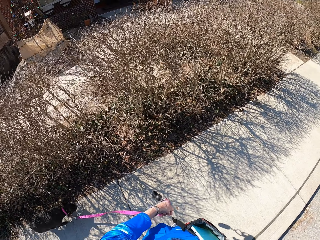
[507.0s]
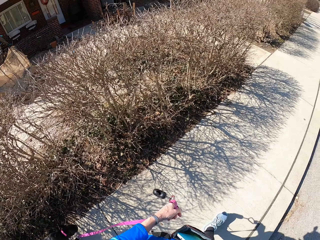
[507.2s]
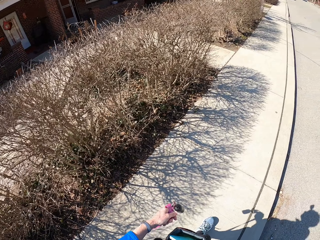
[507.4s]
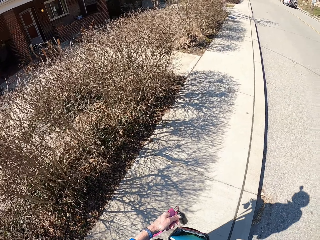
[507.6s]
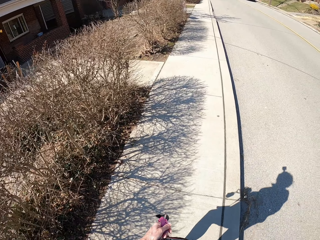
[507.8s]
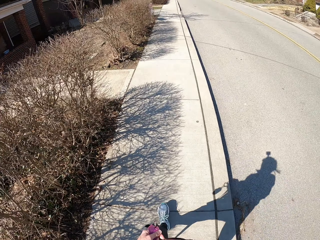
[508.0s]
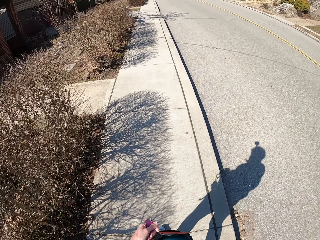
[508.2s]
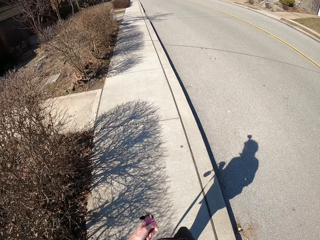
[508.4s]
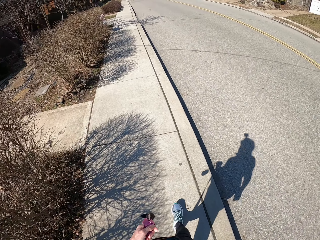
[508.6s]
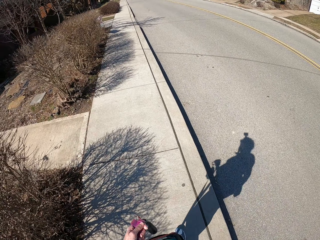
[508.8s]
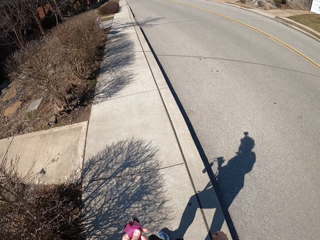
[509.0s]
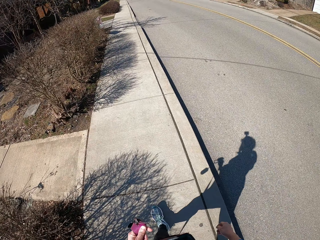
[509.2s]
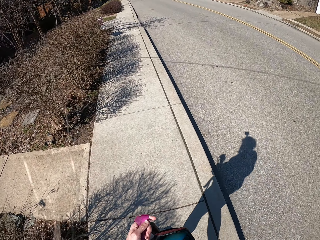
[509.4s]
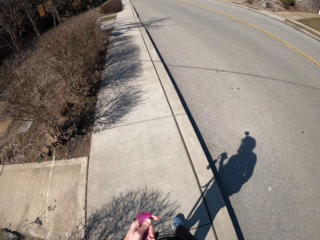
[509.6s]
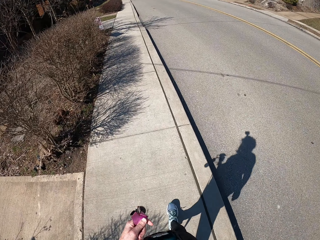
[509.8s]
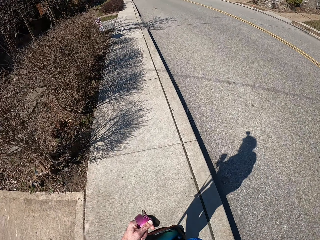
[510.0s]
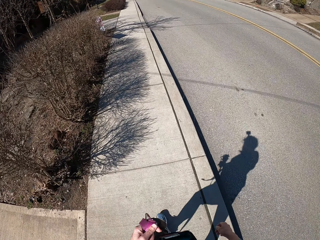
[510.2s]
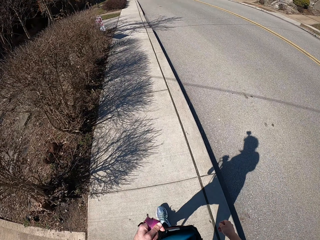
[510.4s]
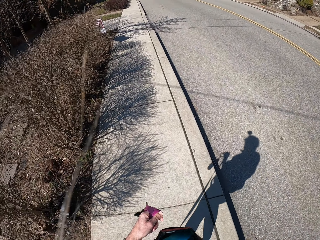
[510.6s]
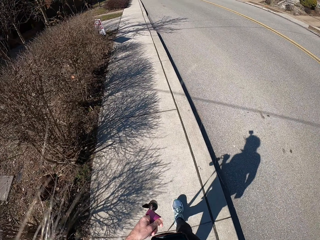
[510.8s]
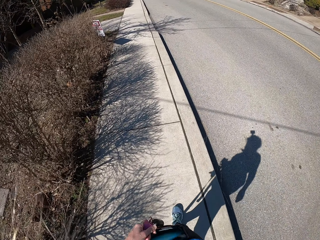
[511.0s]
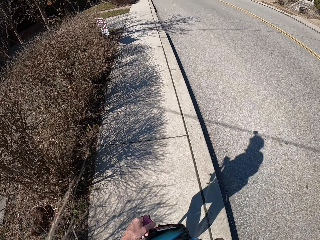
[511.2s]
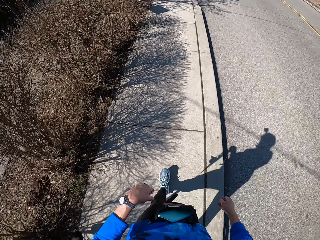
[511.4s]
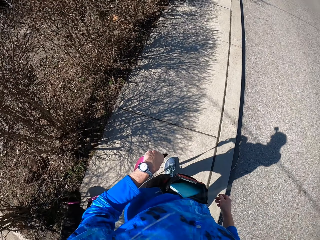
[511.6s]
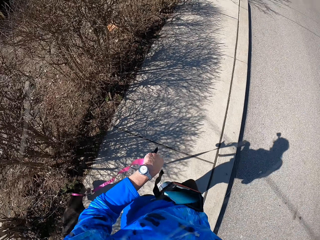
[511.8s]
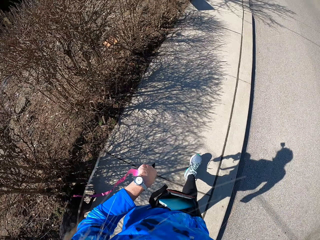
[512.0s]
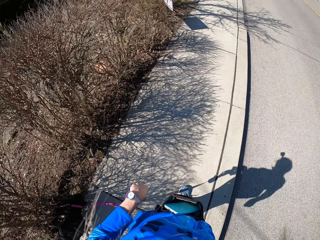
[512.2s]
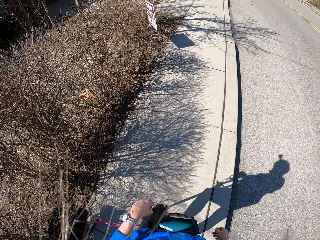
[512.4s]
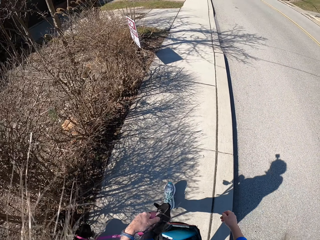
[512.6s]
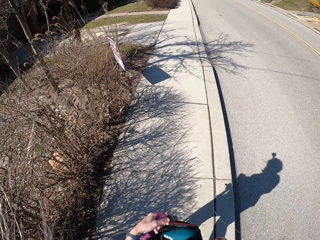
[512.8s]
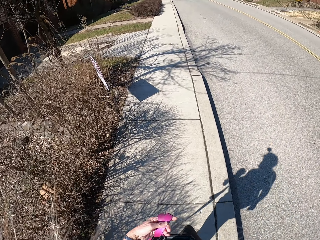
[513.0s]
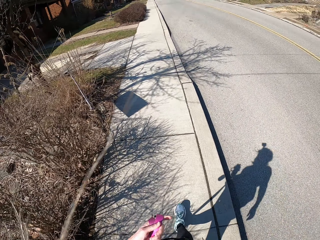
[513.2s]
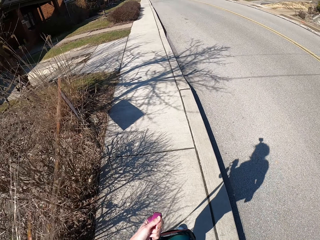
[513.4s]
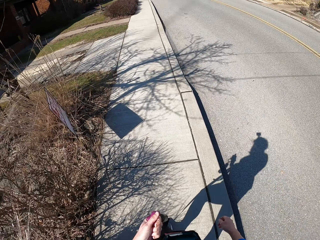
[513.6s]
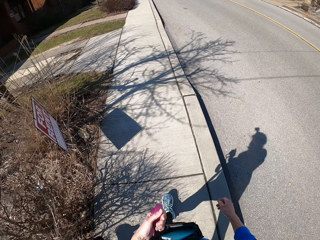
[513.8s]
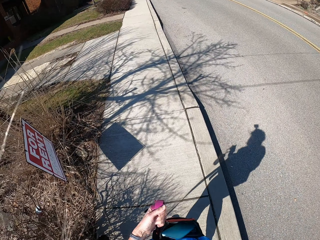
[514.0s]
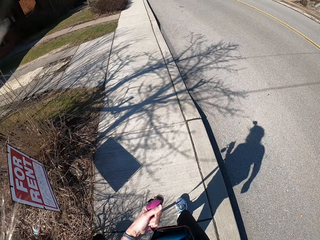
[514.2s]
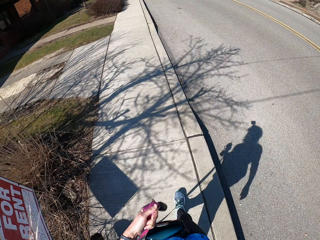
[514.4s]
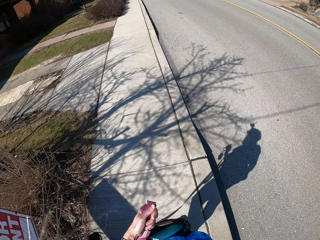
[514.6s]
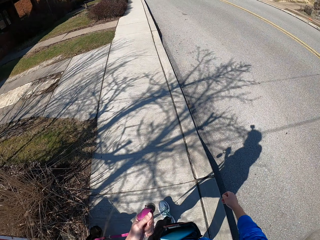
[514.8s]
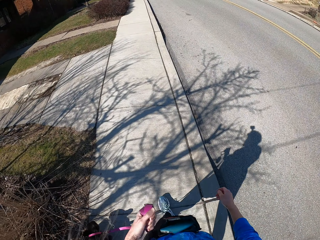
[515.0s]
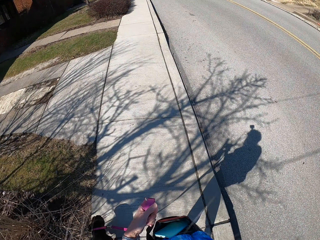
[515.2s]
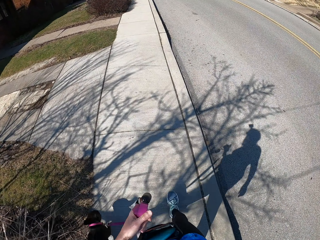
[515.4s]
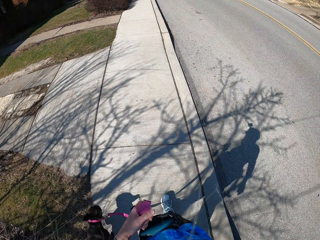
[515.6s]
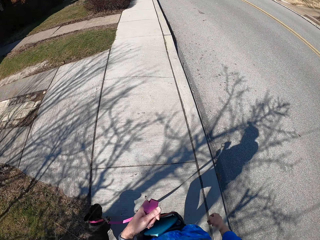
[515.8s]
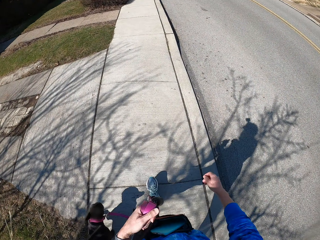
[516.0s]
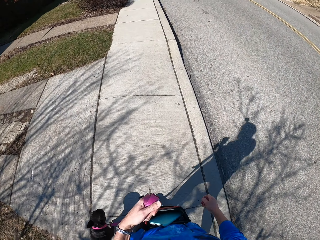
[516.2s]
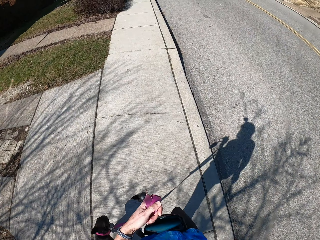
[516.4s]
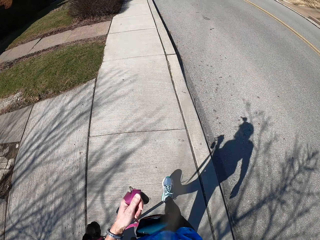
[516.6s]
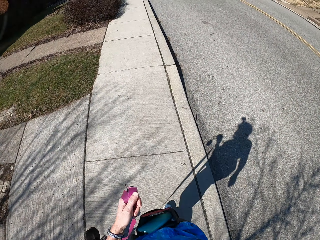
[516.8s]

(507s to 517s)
The camera wearer walks the dog on the pavement. They walk on the pavement. They look at the dog. They walk the dog on the pavement.

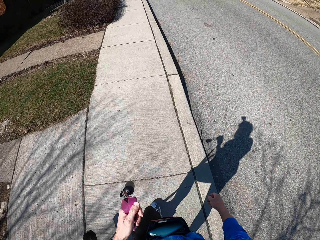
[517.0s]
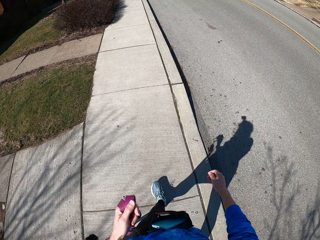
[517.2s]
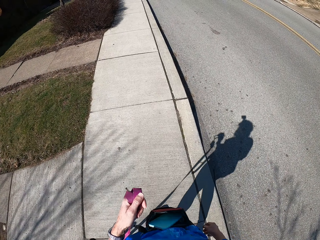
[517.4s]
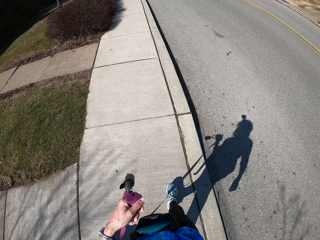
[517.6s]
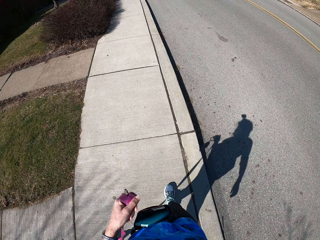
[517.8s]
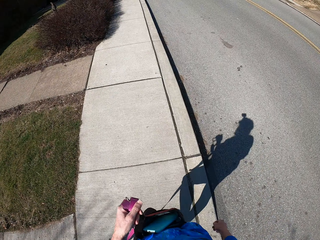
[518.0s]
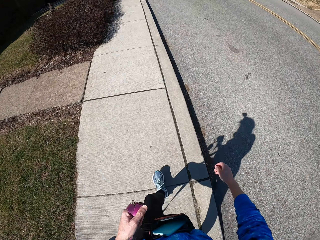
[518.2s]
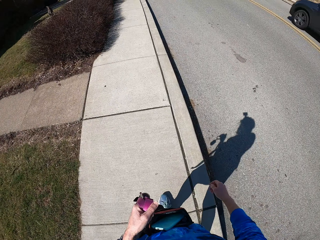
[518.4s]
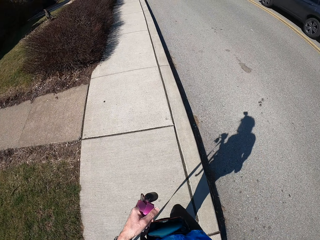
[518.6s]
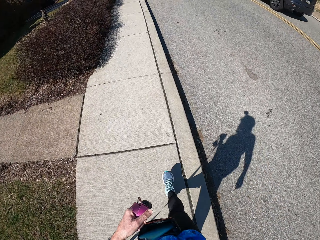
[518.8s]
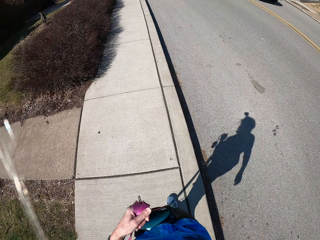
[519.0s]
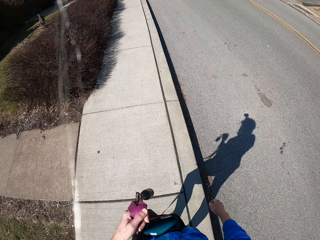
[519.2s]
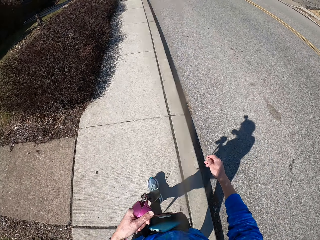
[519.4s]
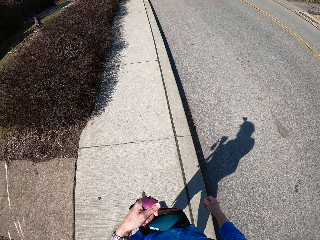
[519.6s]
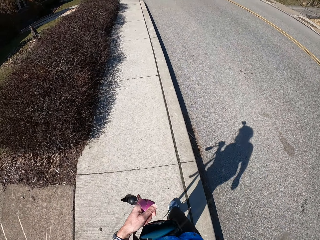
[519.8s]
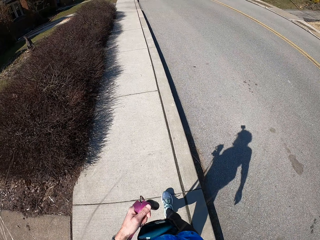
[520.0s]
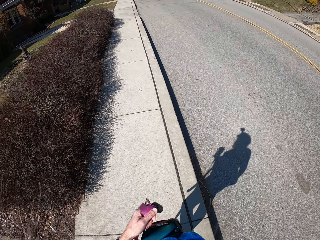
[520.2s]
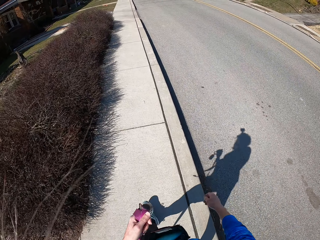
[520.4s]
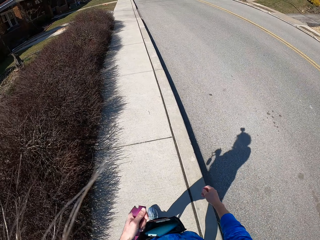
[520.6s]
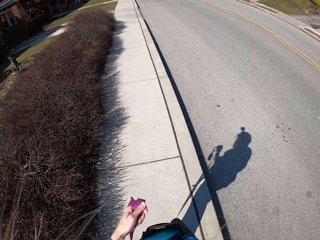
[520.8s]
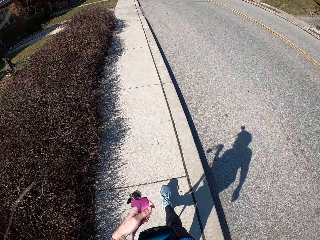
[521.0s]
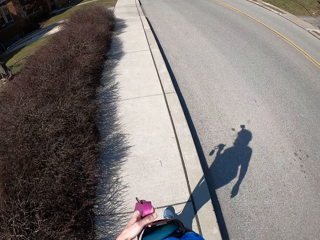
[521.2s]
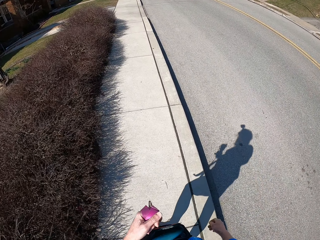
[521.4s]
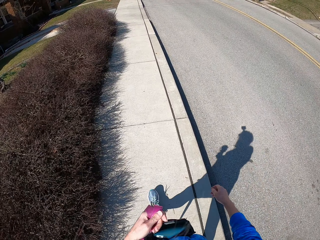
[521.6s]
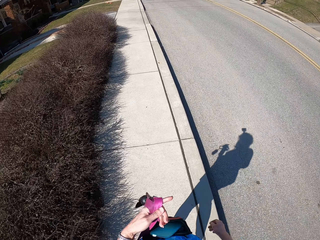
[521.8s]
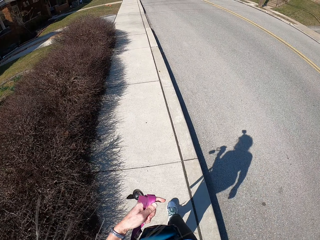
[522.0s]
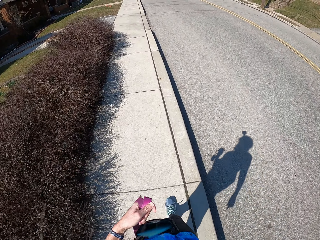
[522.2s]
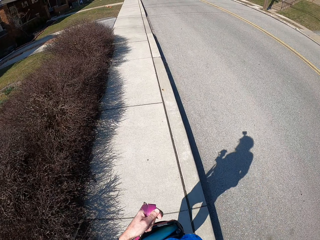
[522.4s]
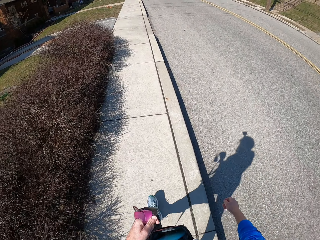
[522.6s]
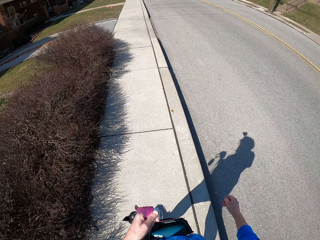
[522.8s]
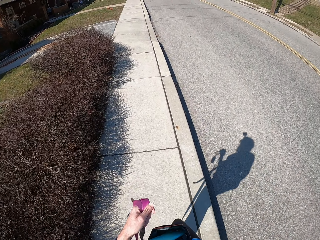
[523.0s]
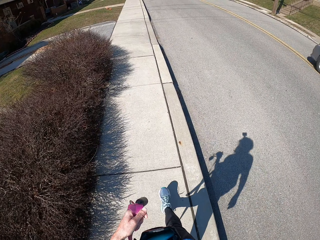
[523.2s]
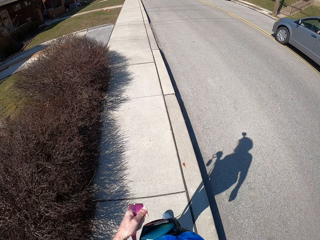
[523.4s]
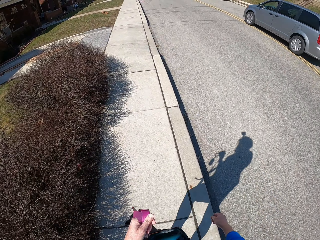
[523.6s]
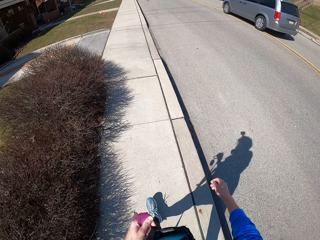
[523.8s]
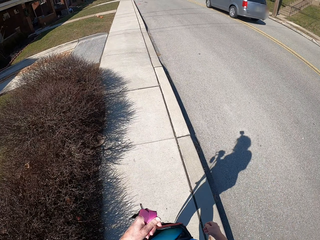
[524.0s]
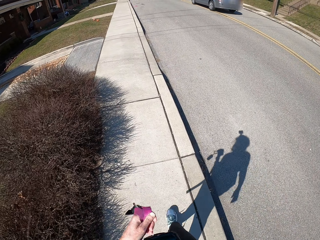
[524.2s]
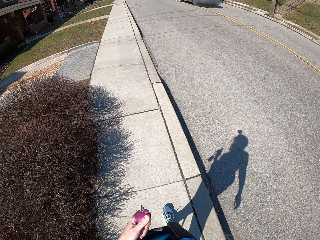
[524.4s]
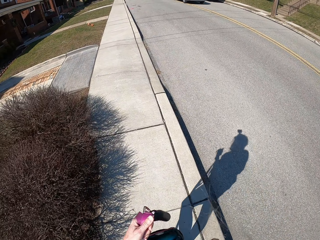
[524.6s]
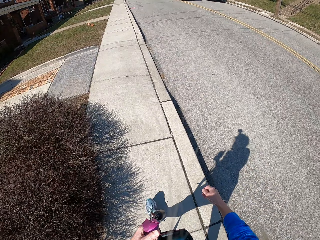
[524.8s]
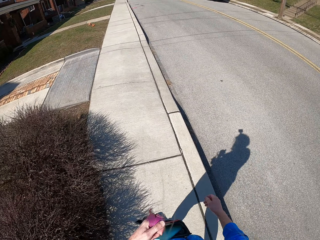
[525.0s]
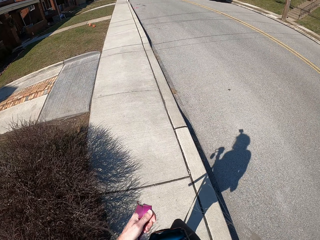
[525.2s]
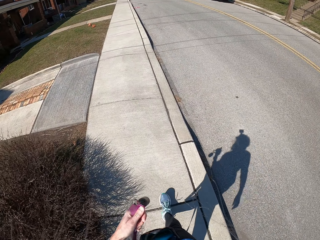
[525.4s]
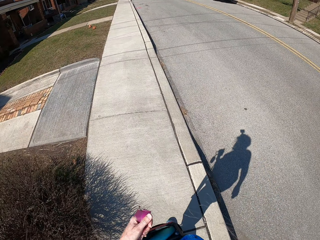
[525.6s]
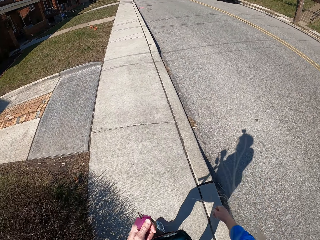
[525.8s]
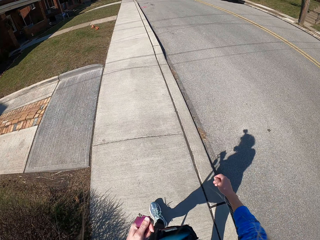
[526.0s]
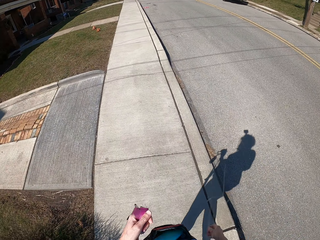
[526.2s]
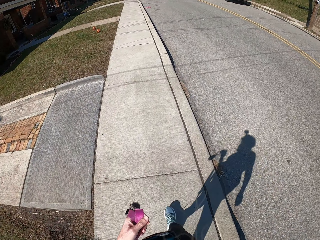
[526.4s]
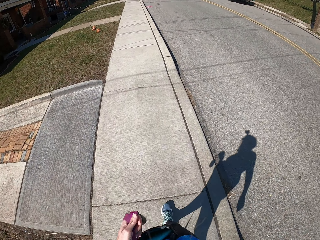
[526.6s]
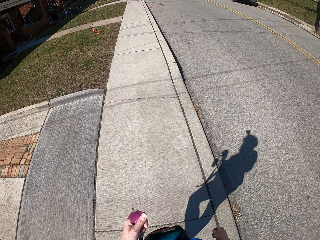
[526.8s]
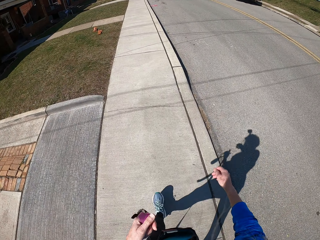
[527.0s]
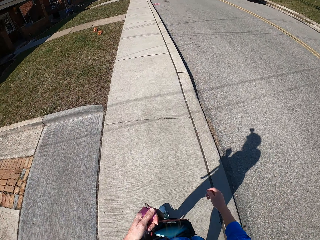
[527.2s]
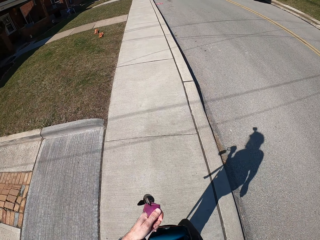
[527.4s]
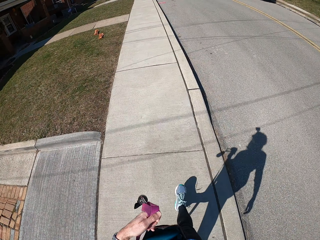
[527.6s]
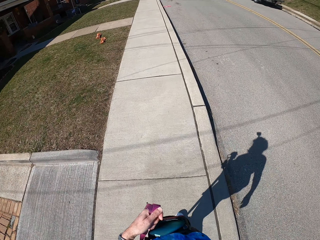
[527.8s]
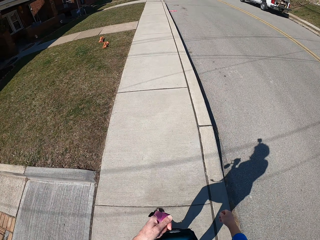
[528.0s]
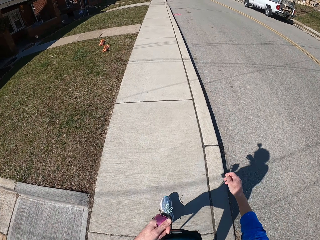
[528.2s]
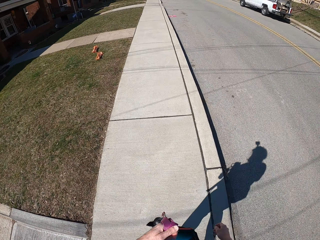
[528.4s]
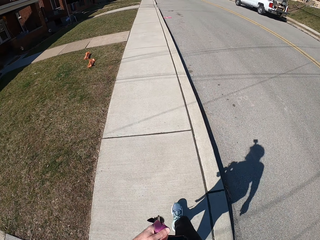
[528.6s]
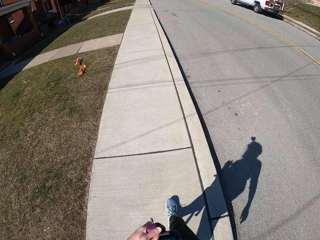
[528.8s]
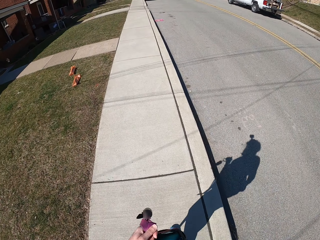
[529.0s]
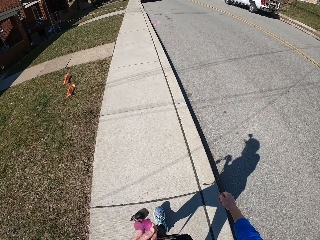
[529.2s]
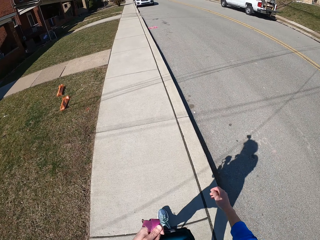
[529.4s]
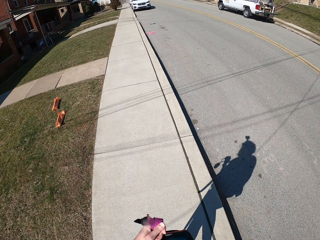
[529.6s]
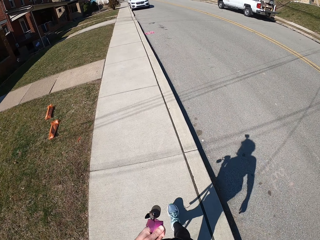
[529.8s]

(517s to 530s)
A purple car drives past the camera wearer. The camera wearer walks on the pavement. They hold the dog leash. A silver estate drives past the camera wearer. The camera wearer walks on the pavement.
